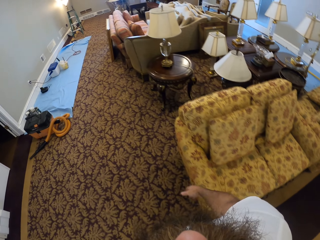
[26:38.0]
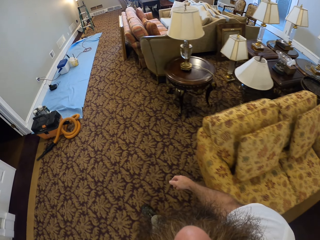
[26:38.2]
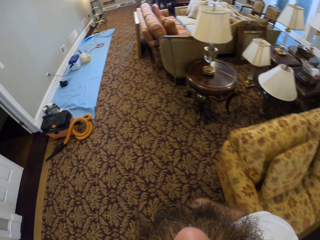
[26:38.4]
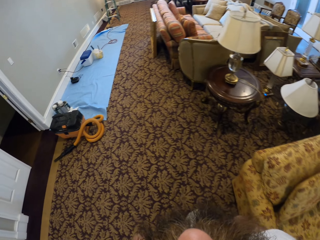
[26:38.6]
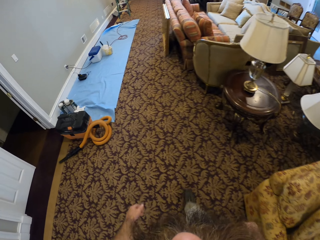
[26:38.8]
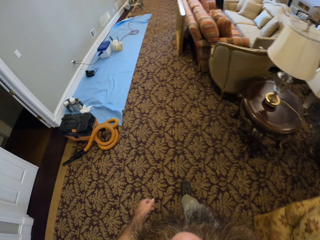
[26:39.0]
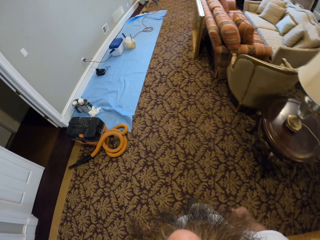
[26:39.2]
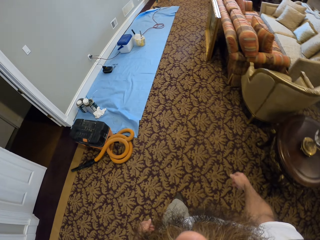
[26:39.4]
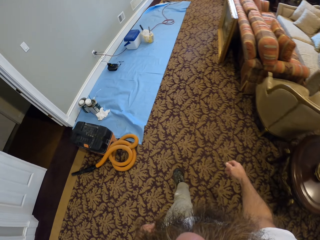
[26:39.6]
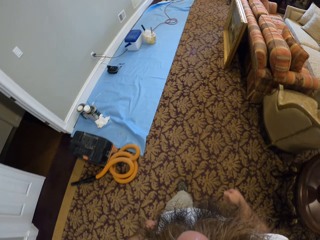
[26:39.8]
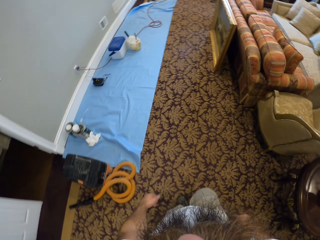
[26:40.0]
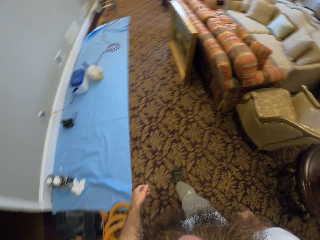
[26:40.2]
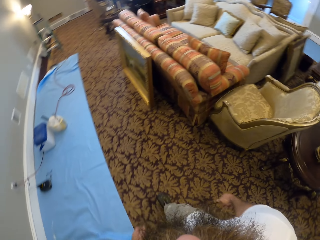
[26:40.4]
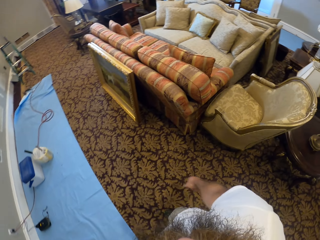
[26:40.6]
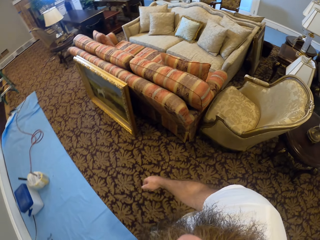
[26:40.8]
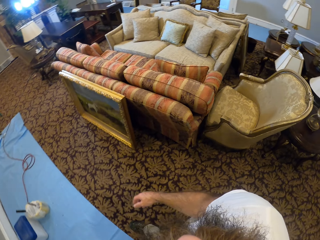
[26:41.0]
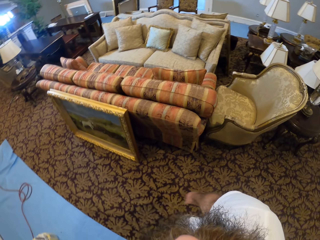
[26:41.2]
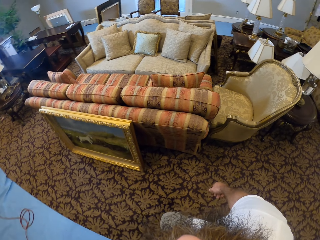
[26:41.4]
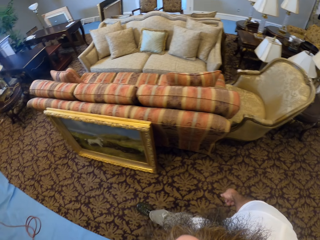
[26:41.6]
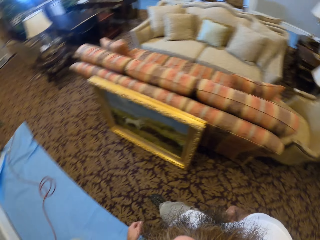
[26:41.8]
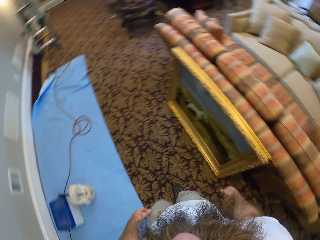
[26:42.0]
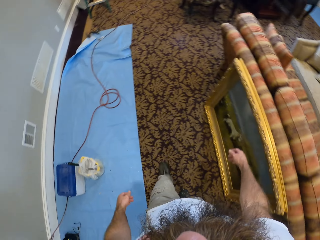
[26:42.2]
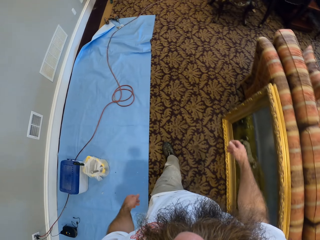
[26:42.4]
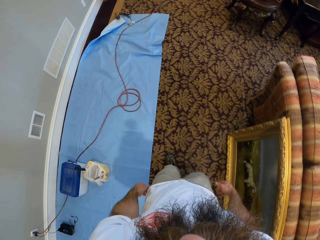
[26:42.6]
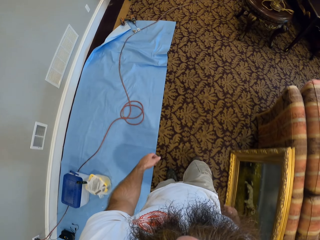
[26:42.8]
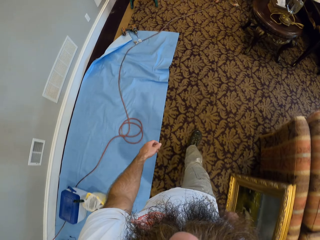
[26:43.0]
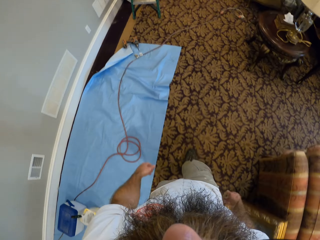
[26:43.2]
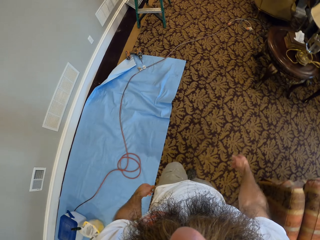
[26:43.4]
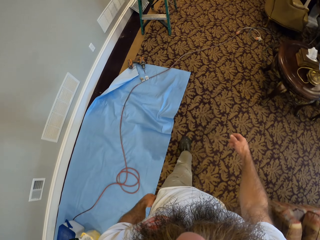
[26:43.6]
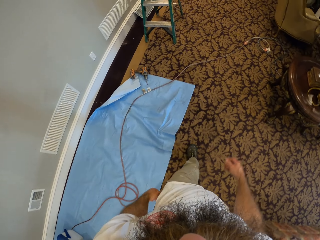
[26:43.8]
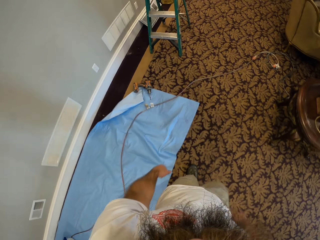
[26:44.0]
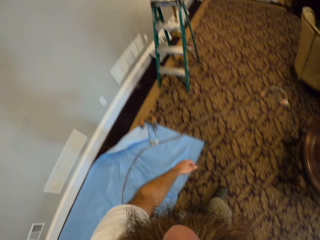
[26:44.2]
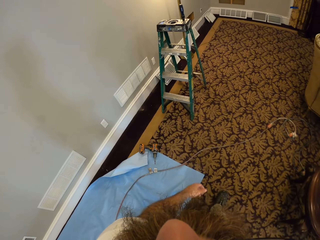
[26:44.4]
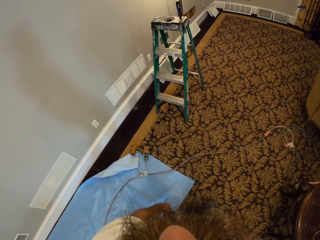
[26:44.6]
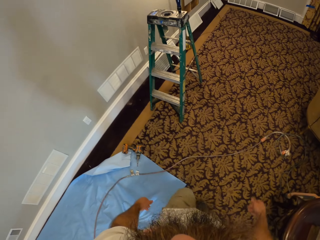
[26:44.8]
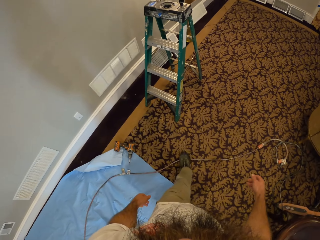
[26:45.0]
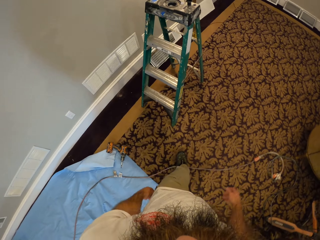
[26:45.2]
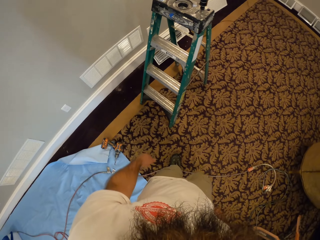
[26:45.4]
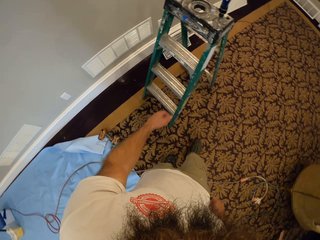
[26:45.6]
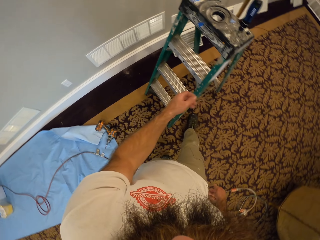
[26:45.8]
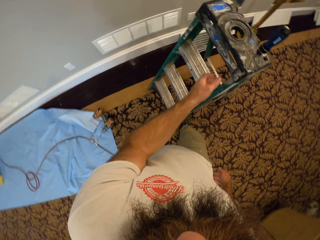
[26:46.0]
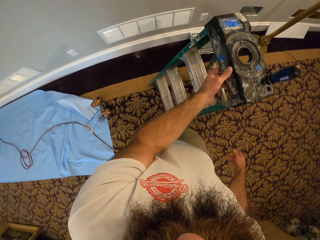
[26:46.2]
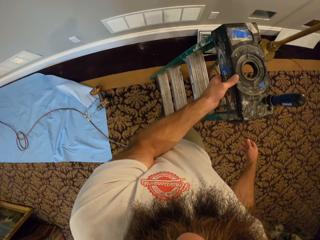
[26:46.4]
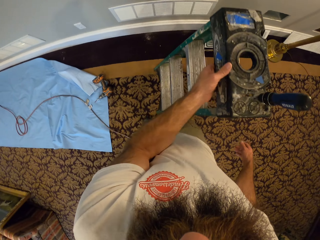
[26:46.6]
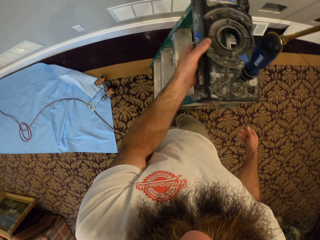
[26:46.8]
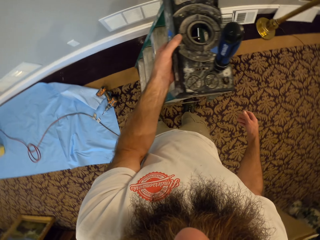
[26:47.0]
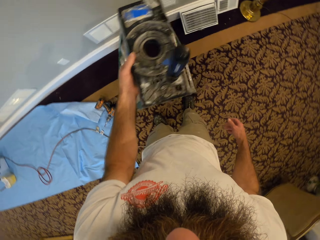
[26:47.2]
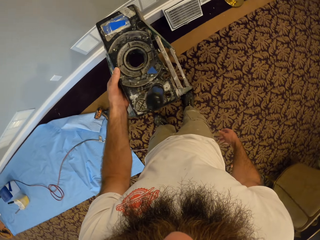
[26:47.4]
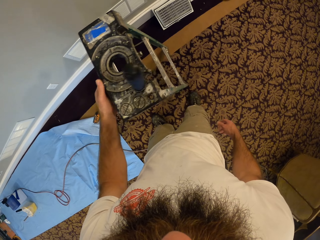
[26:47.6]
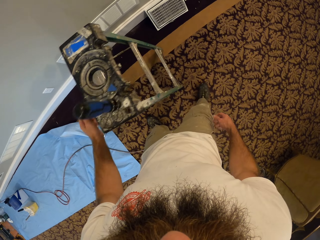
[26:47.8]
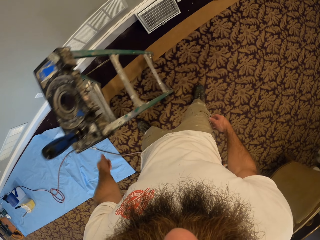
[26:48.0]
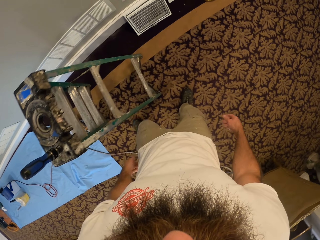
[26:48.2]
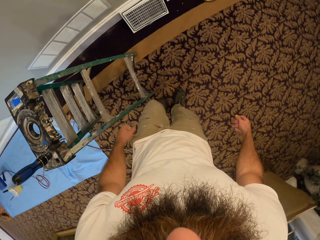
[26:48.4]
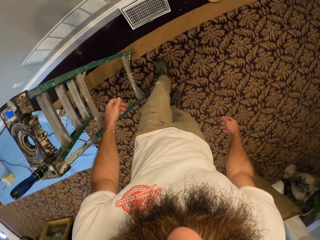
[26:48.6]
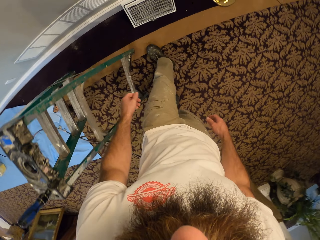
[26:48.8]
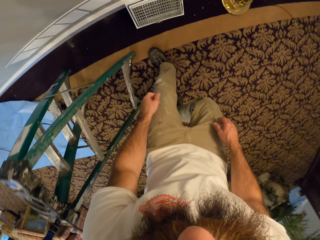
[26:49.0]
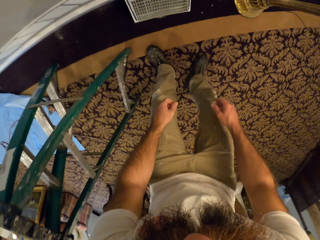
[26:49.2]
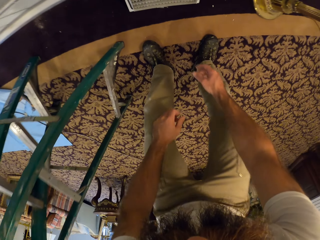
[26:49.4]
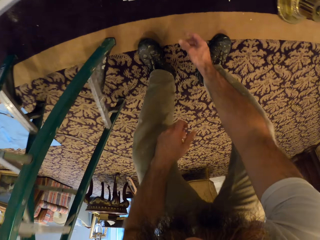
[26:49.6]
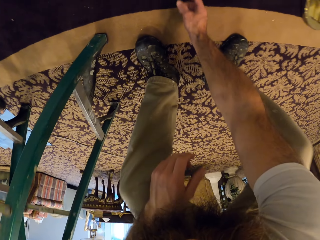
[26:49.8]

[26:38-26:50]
The camera wearer picks up the ladder from the ground with his left hand. He drops the ladder in his left hand on the ground.

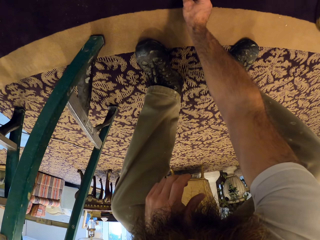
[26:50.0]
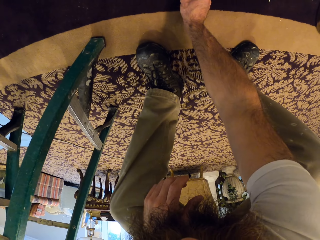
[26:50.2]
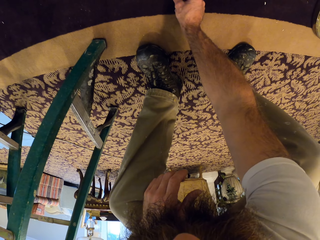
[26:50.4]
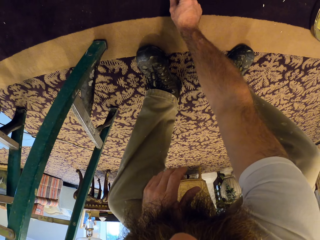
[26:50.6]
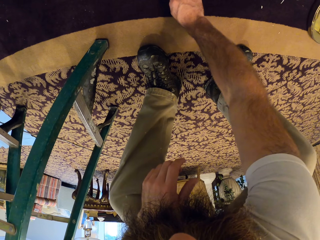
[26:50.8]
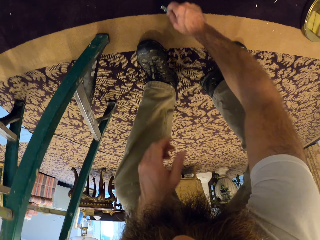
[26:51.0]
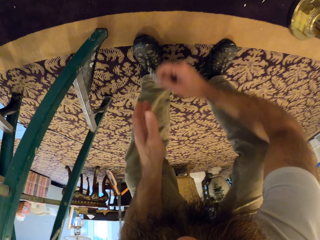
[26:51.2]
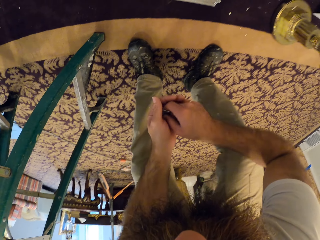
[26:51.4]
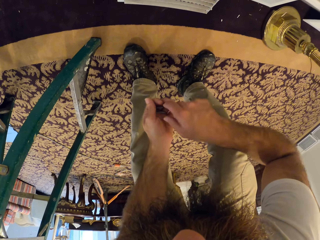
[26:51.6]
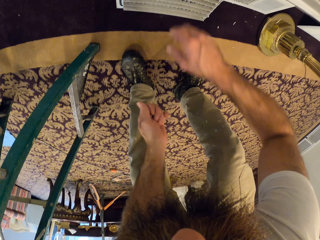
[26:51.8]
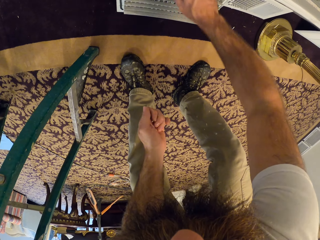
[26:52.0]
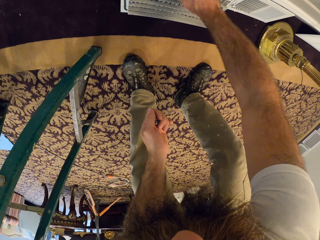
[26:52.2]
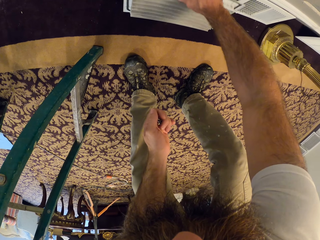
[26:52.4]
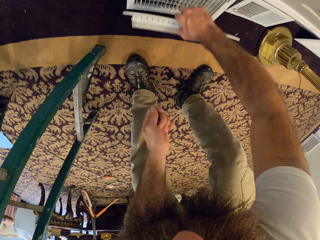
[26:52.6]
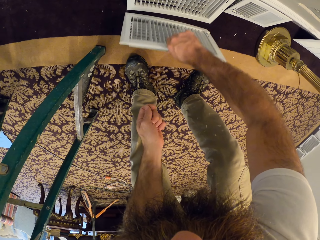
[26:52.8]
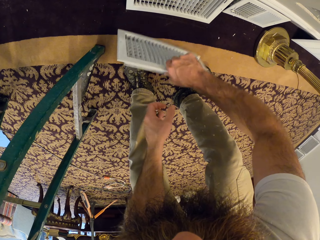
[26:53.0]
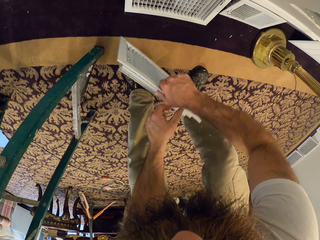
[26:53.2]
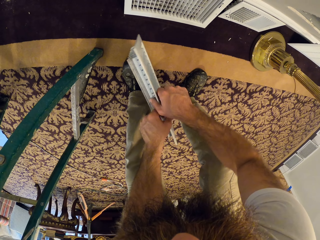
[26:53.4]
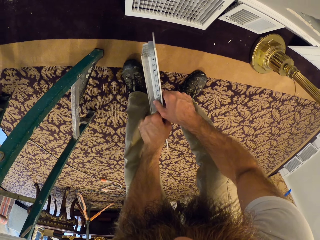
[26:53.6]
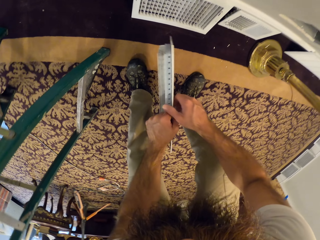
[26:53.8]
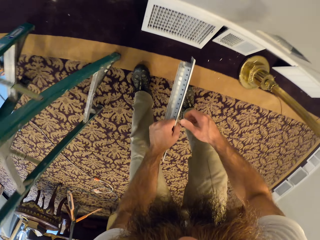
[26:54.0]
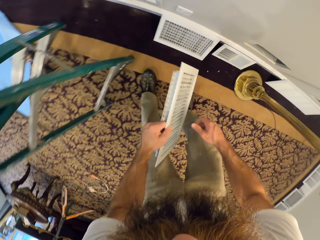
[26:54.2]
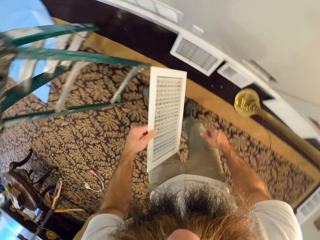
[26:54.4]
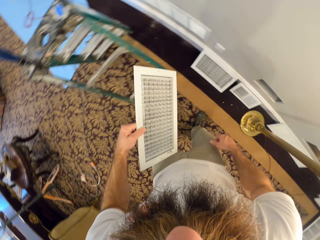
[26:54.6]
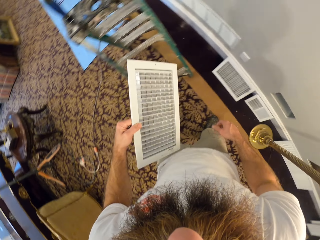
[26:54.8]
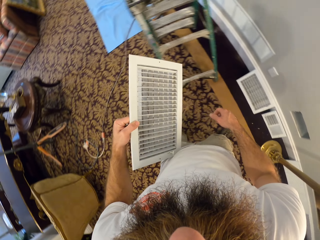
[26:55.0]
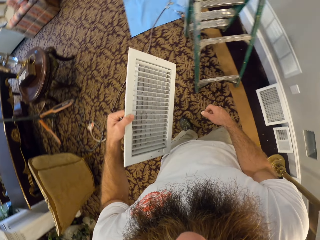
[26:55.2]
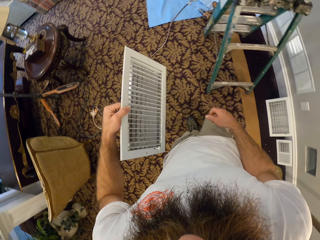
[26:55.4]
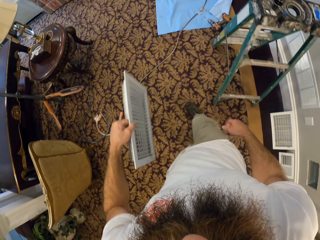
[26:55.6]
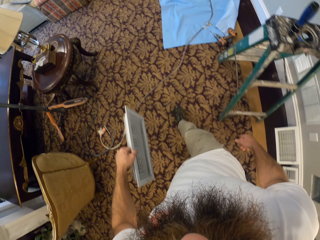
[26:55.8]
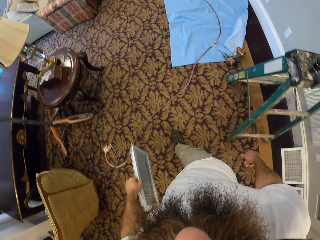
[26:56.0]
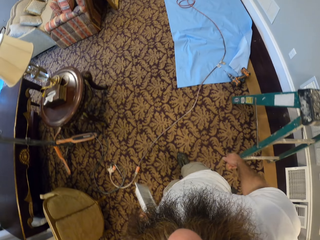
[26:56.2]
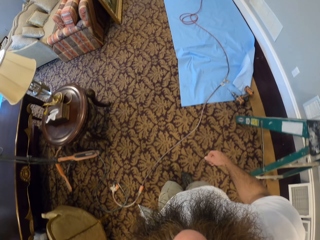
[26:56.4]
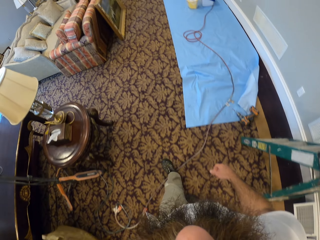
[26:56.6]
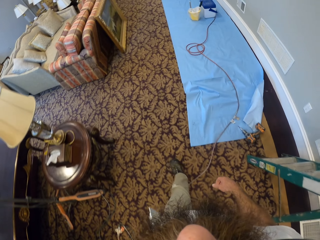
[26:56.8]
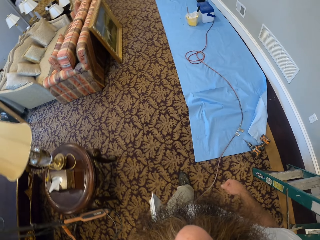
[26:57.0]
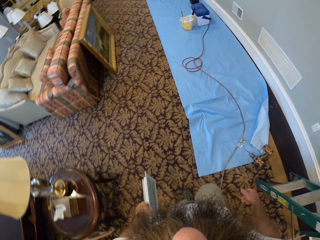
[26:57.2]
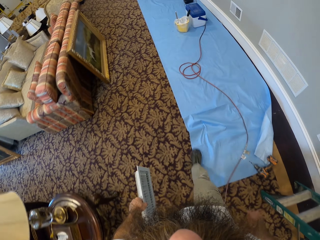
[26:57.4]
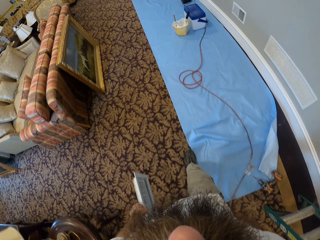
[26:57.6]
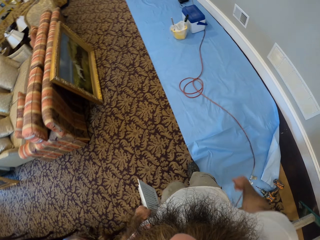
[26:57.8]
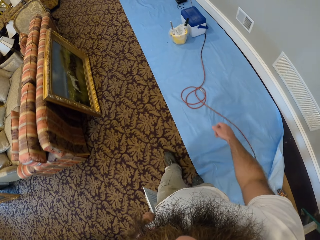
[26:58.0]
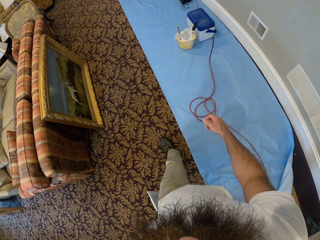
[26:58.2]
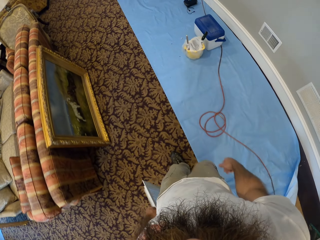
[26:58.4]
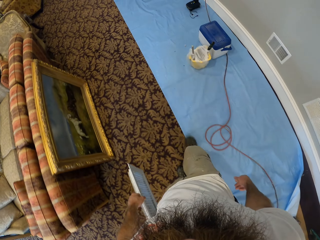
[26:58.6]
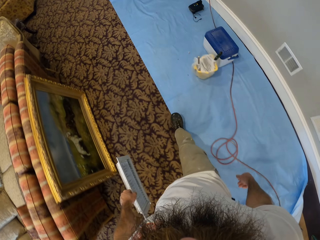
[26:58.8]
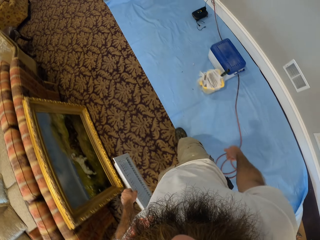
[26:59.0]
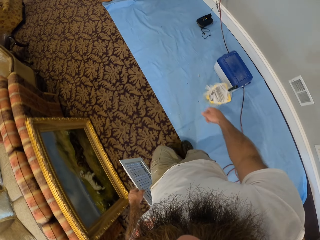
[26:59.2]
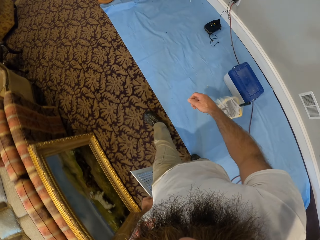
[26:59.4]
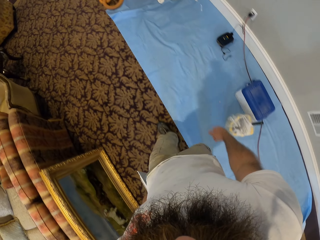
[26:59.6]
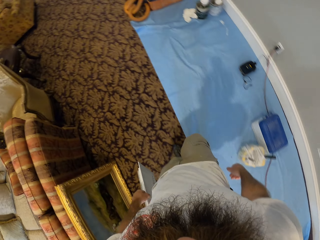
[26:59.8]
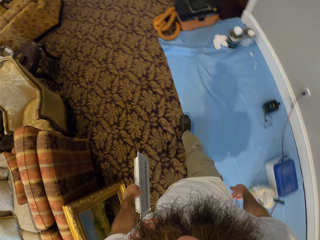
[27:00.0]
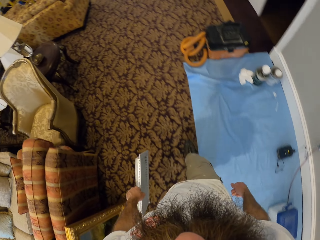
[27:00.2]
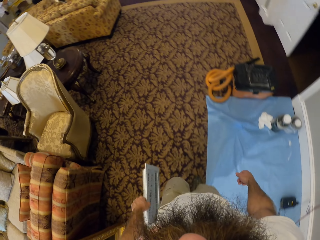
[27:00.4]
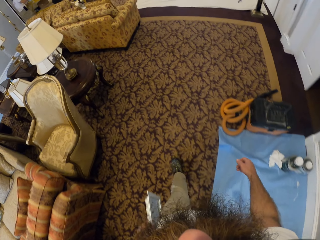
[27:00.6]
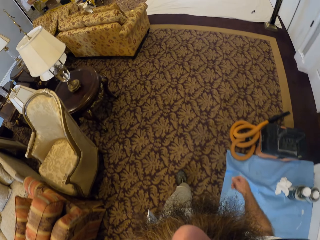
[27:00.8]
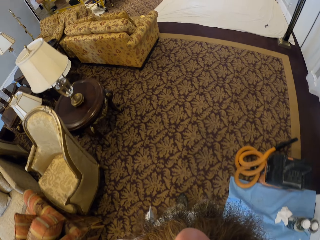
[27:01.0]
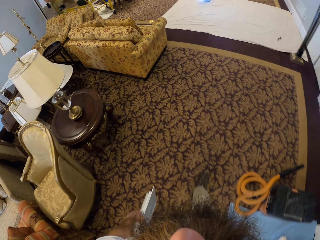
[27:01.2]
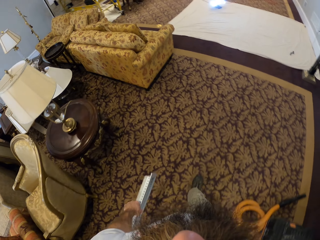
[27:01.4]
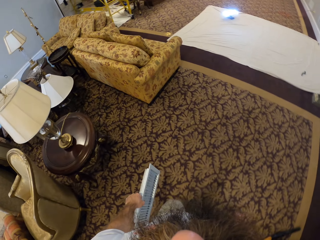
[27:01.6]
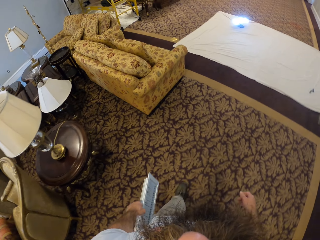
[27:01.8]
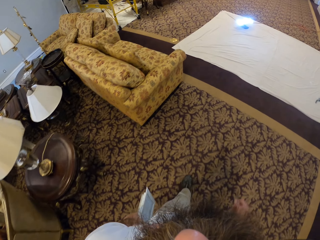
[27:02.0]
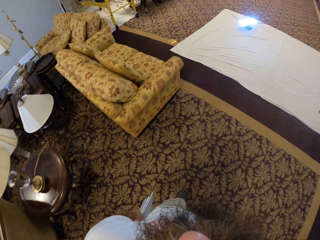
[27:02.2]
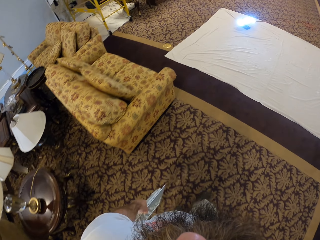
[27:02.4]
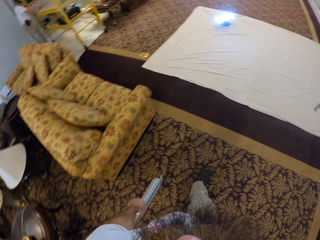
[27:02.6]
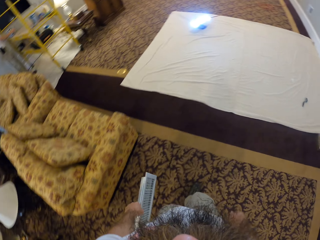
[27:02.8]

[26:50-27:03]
The camera wearer picks up a screw from the ground with his right hand. He passes the screw from his right hand to his left hand. He picks up a vent cover from the ground with his right hand. He passes the vent cover from his right hand to his left hand.
